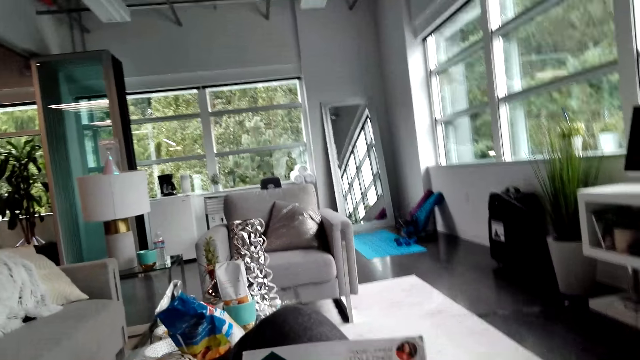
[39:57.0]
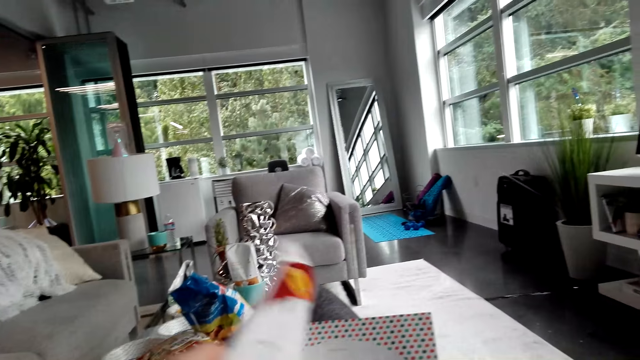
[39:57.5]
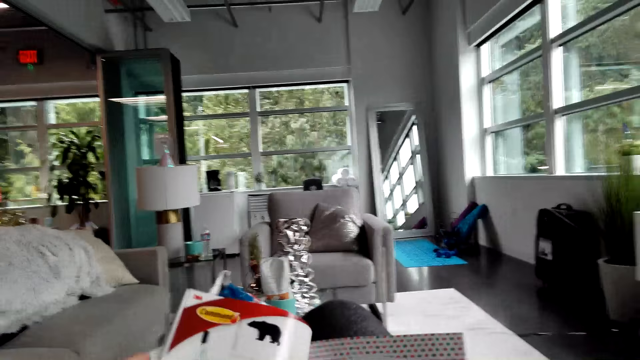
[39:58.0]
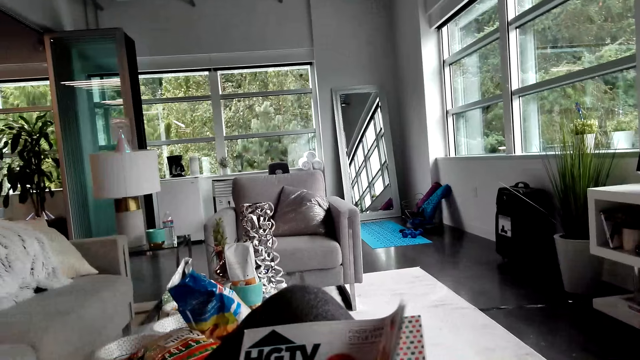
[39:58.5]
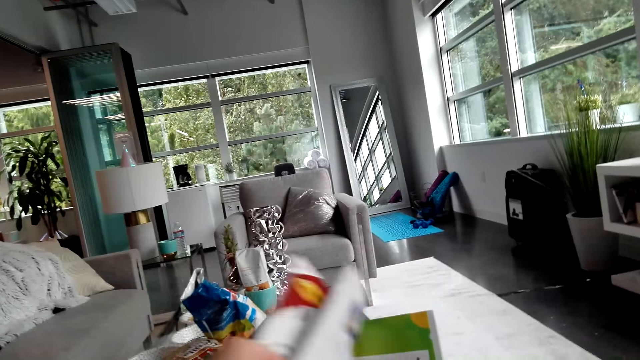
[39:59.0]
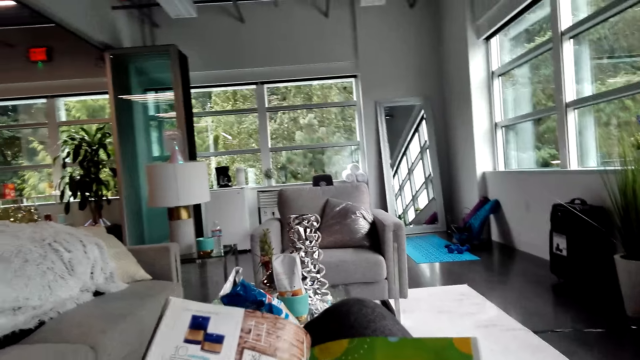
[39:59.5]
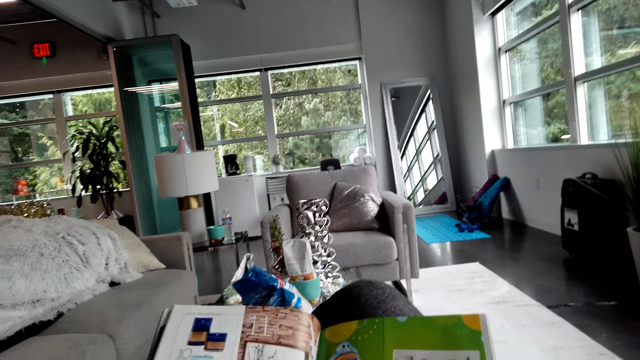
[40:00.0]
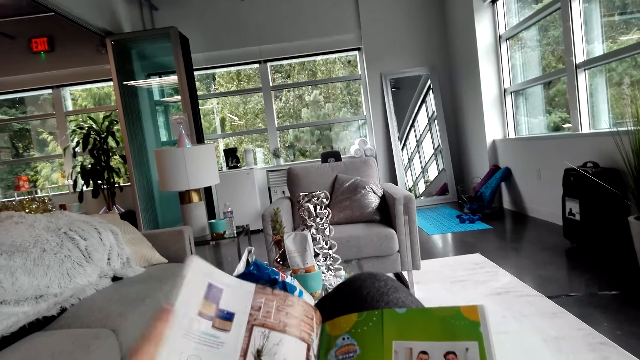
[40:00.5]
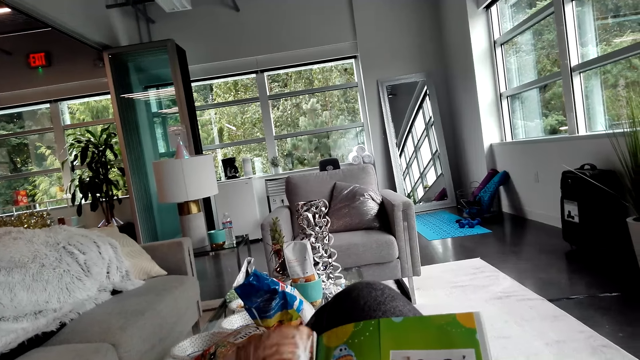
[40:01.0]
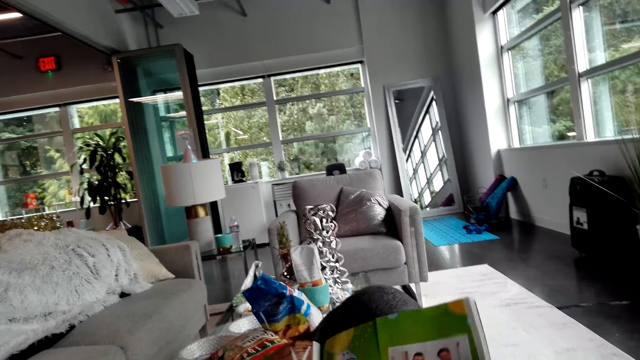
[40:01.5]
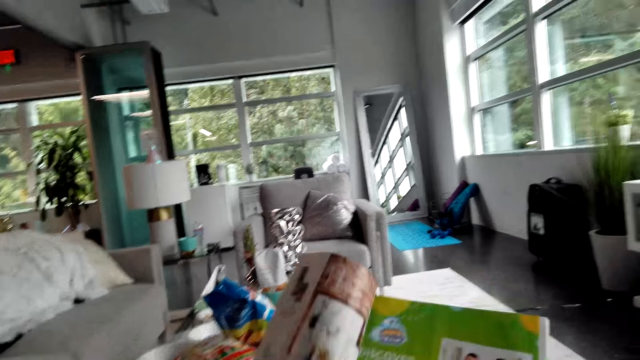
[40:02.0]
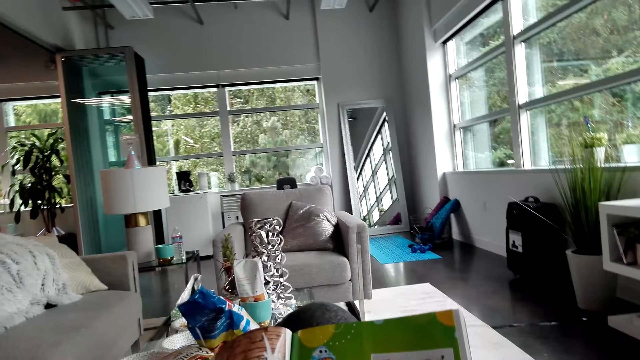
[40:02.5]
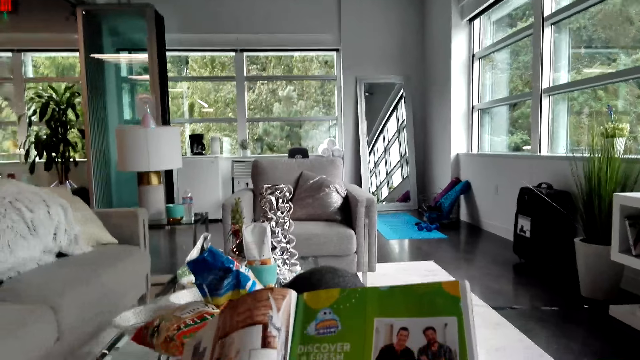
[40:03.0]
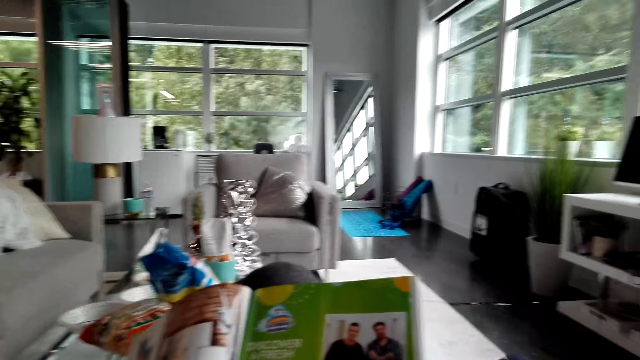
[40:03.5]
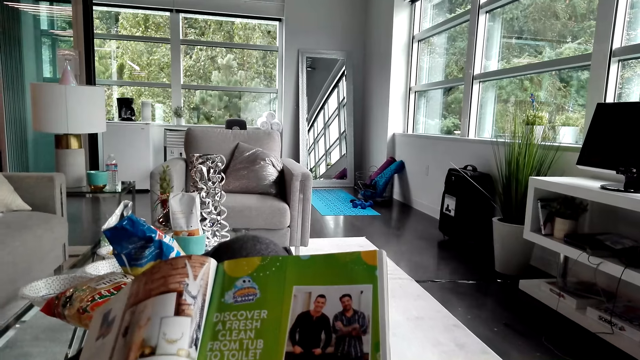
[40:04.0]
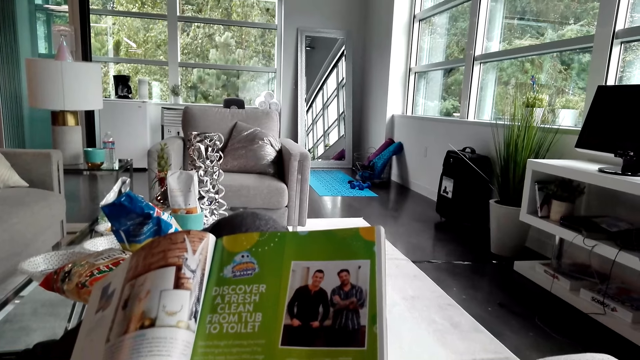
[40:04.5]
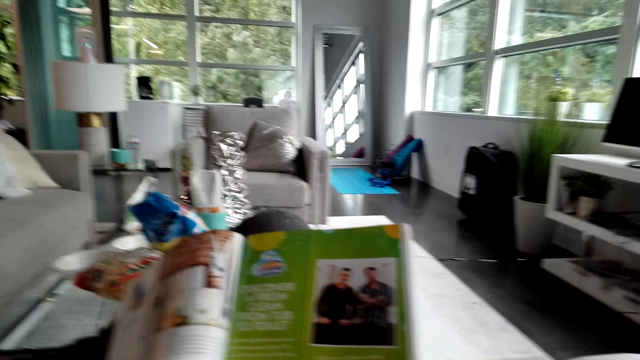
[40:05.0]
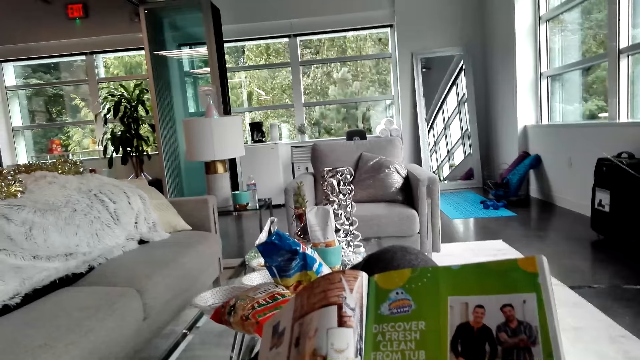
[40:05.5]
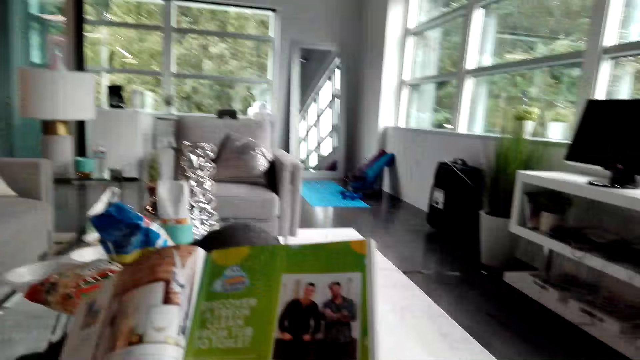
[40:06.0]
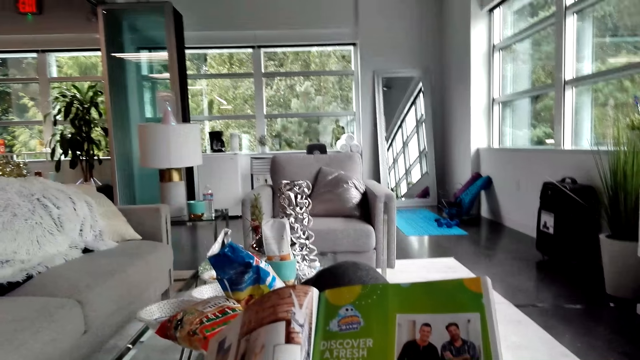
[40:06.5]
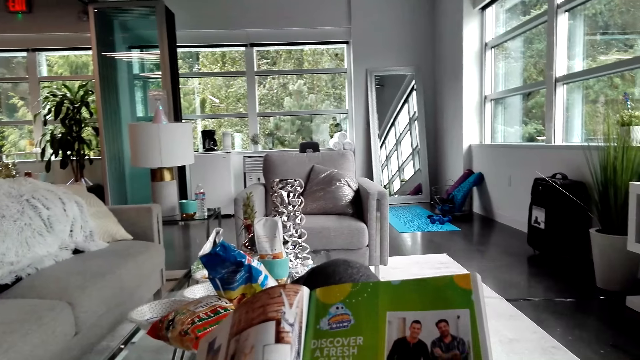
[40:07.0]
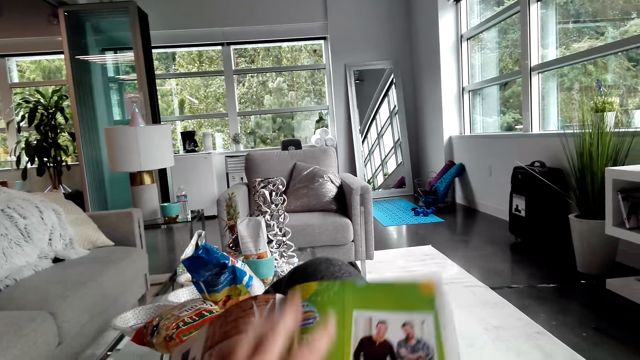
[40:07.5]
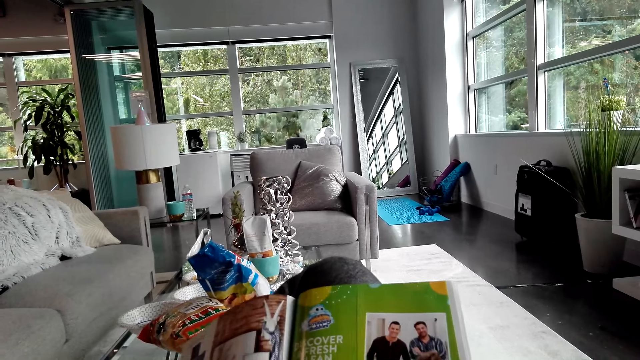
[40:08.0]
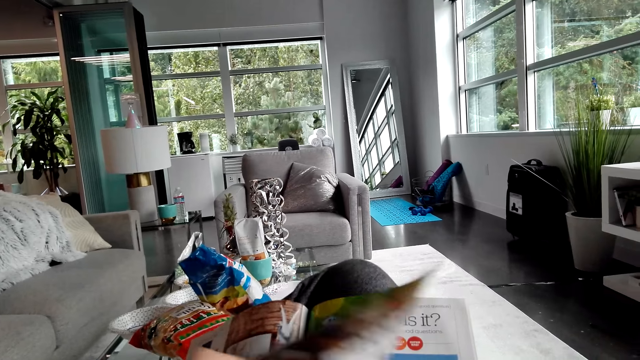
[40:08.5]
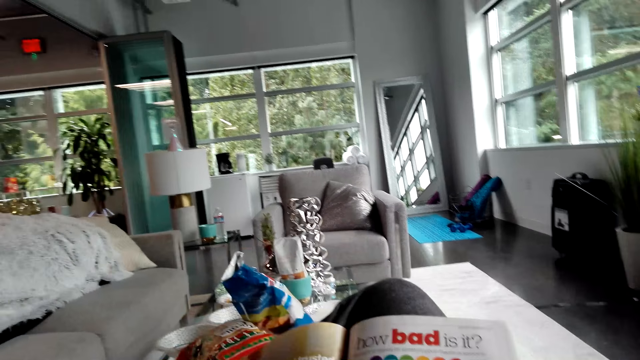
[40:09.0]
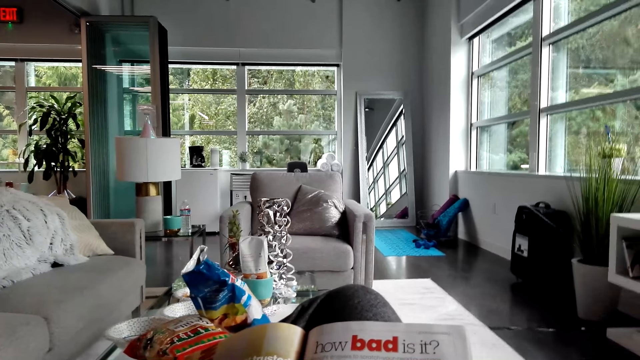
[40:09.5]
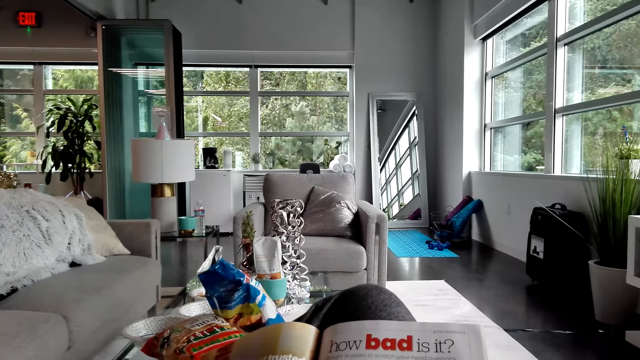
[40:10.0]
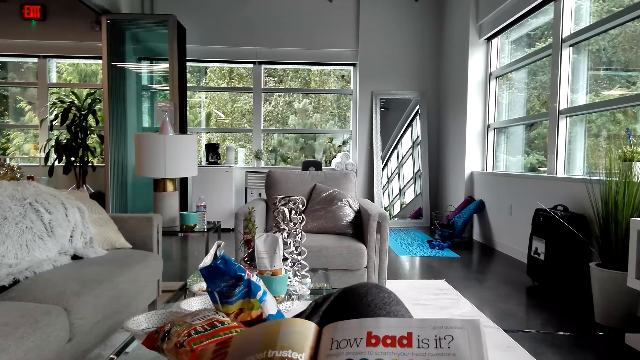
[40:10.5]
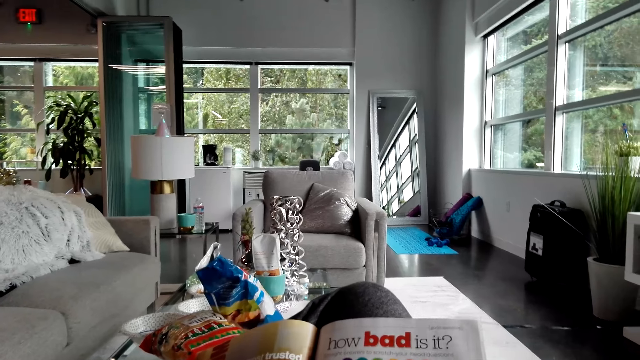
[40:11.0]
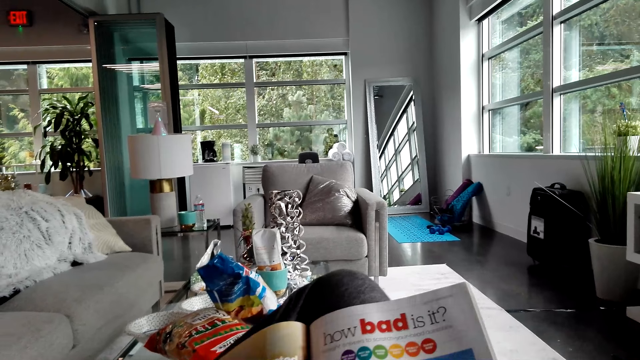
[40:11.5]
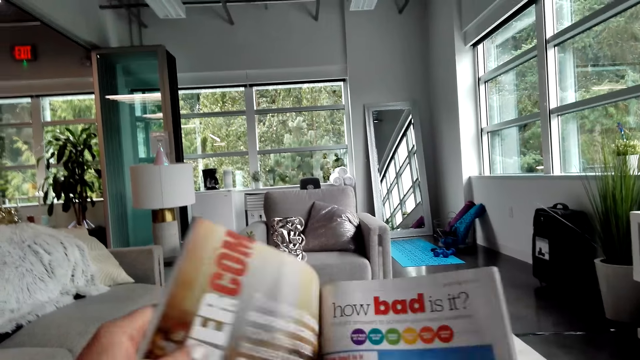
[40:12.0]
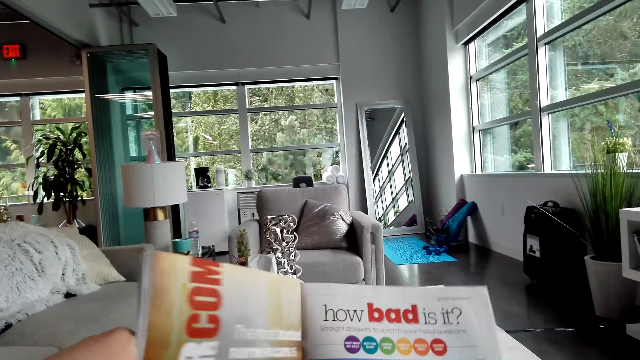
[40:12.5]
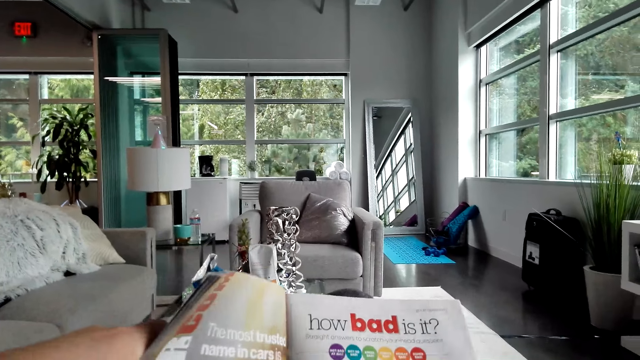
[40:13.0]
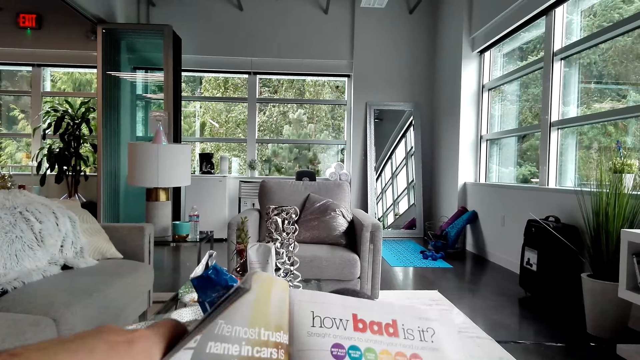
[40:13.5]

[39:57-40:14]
The camera wearer opens a page. They read the book. They open a magazine page.
